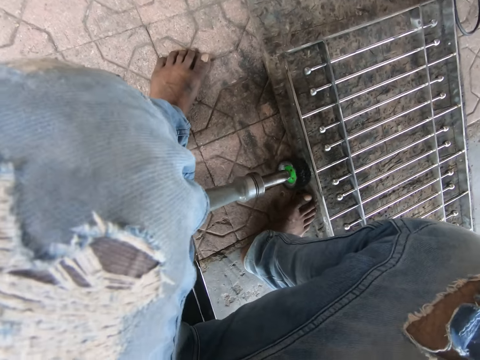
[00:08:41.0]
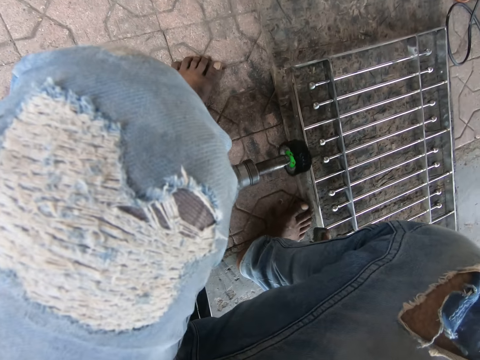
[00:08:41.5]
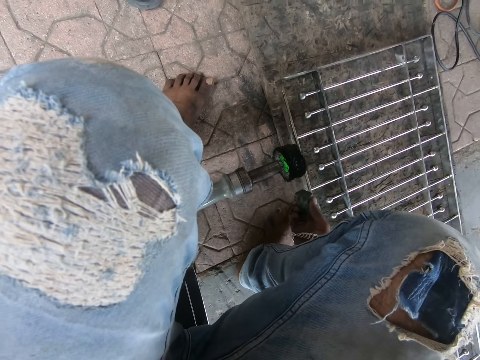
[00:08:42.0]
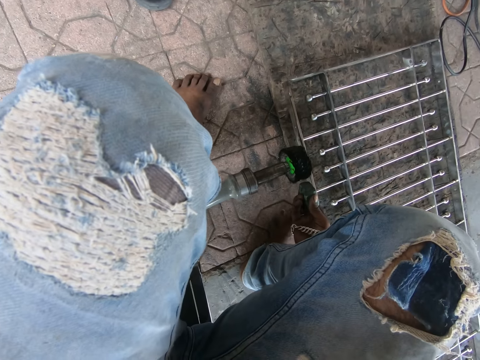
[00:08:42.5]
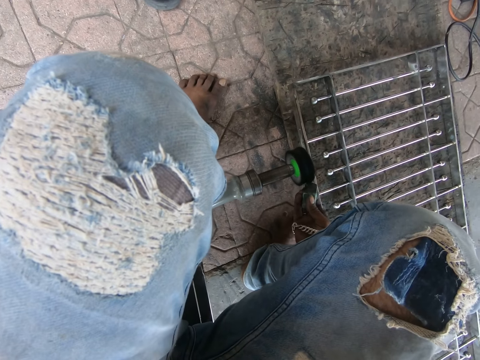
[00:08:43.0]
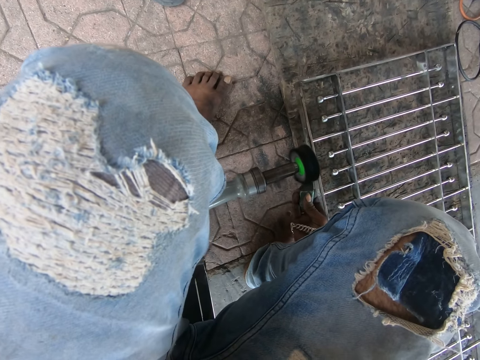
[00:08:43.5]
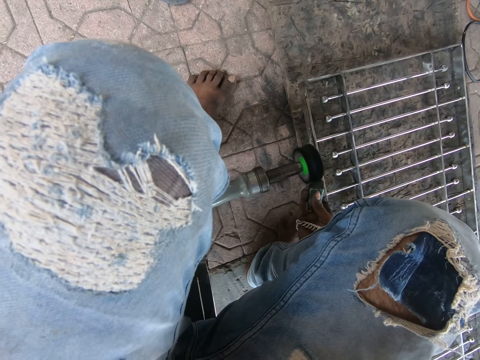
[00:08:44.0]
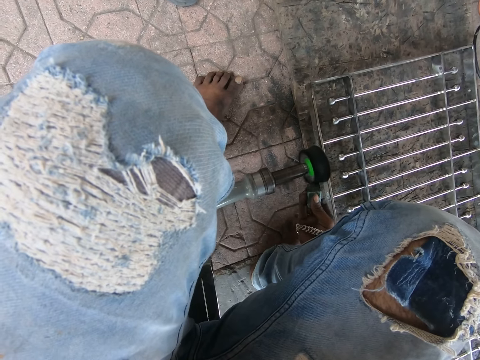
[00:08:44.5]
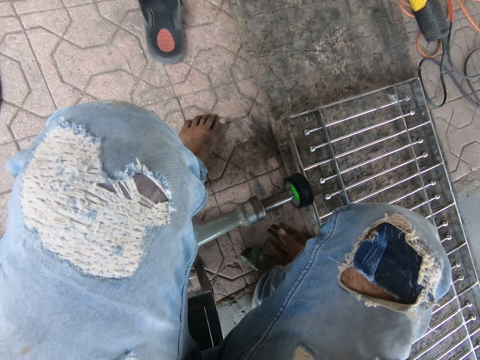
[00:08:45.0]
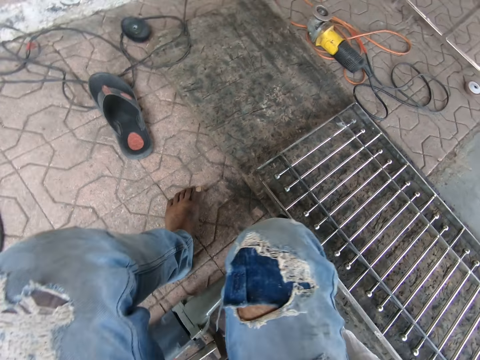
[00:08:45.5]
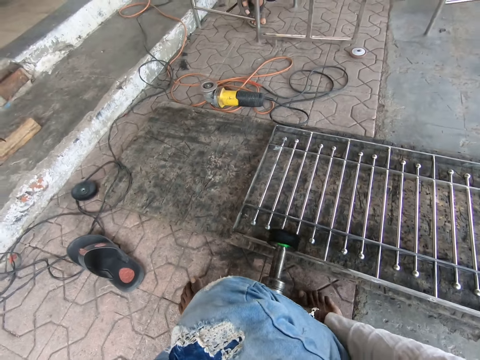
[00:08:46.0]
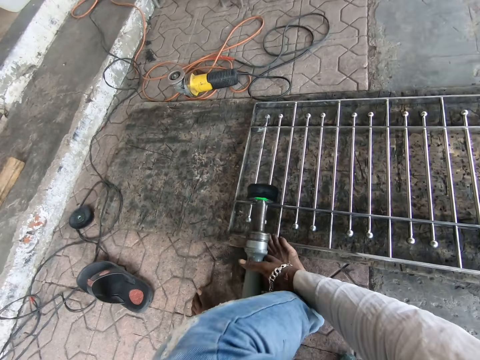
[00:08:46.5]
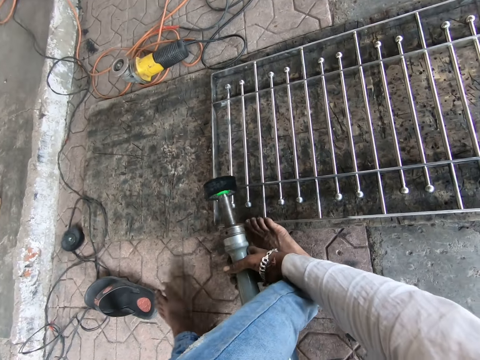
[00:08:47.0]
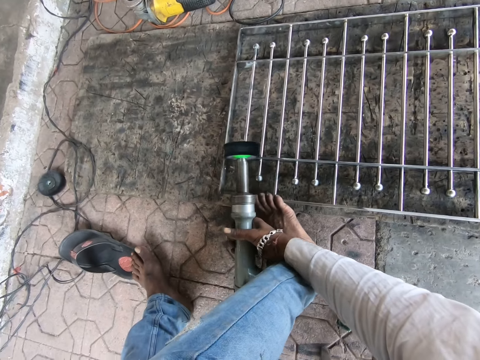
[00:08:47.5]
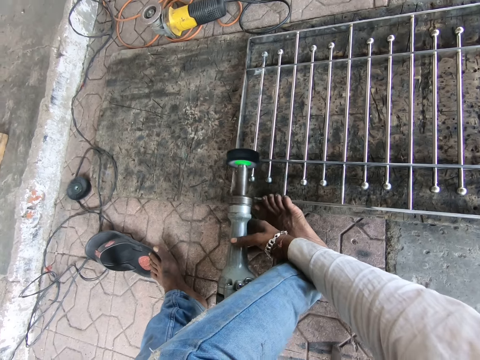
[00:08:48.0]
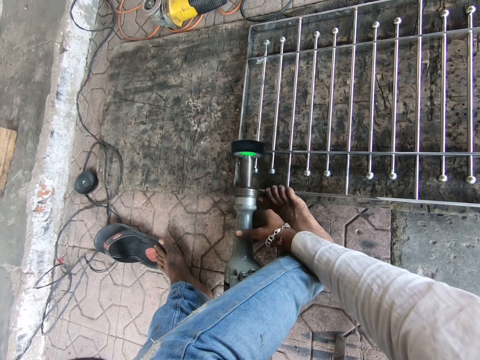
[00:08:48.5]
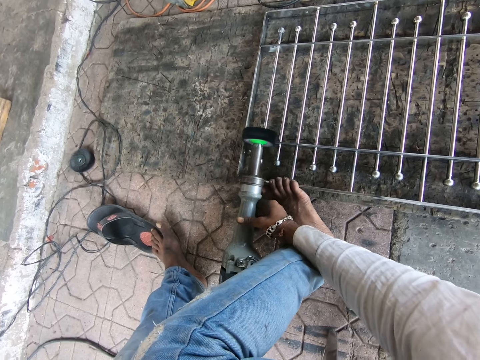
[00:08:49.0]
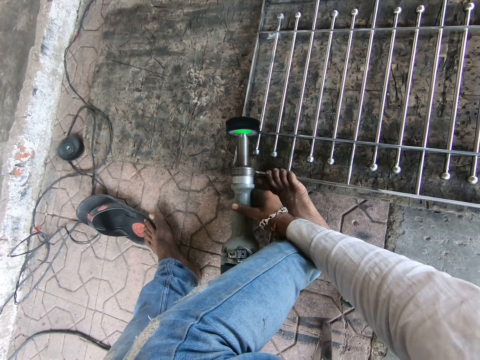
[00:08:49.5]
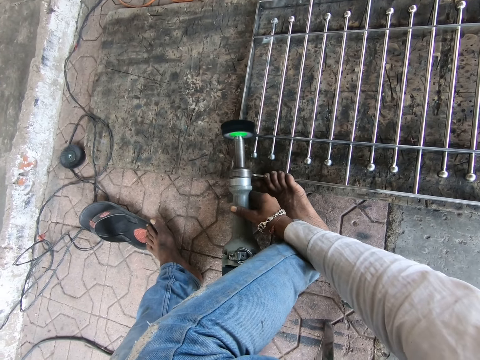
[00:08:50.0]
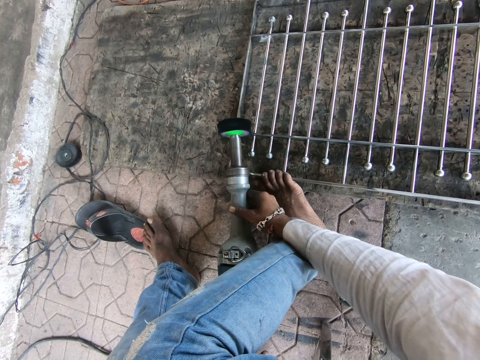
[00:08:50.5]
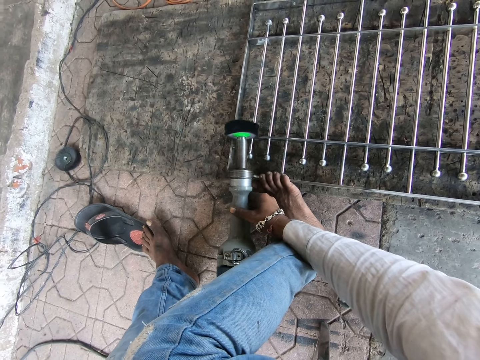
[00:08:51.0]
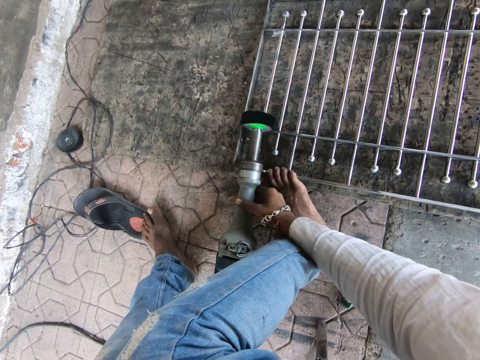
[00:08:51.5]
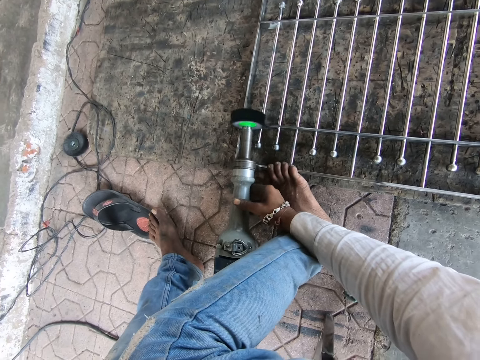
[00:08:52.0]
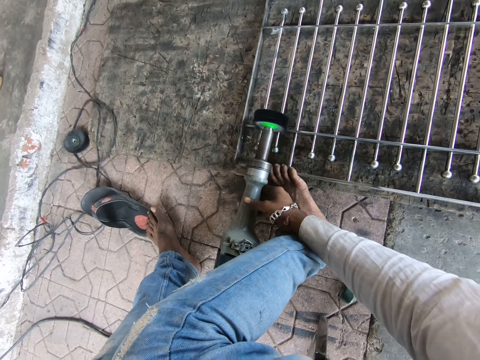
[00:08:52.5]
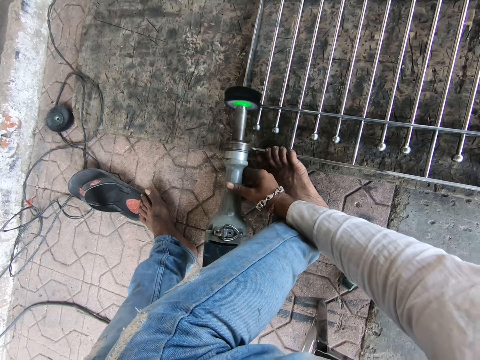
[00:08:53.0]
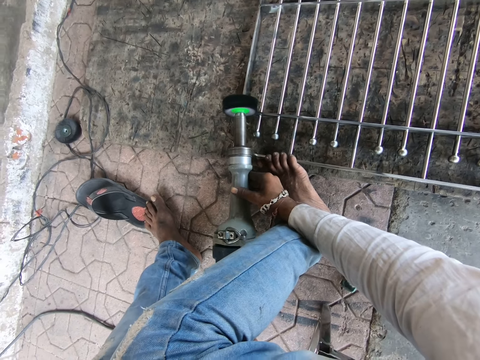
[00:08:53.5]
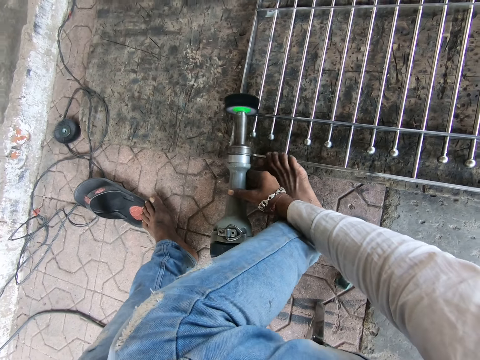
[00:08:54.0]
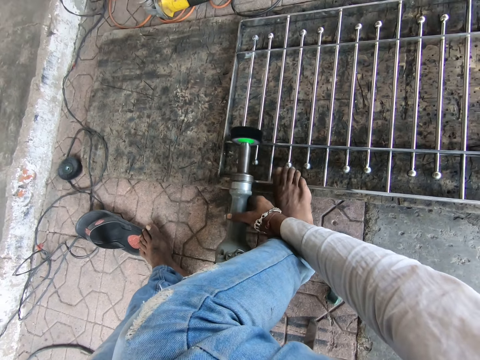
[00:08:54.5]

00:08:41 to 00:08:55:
The camera wearer takes something. He puts something on the polisher. He polishes the pan on the angle grinder with his right hand. He drops the pan in his right hand on the ground. He holds the polisher with both hands. He carries the angle grinder with his hands. He polishes metal. He polishes the burglarproof on the wooden platform with the angle grinder in his hands.

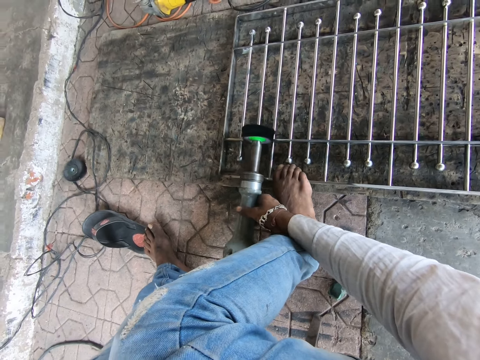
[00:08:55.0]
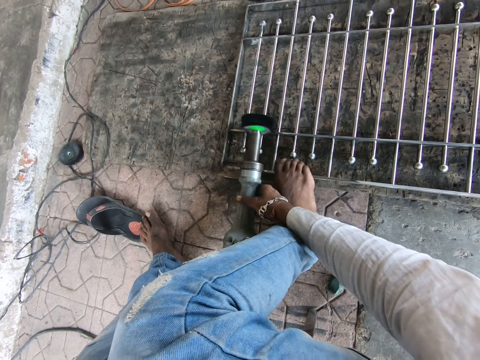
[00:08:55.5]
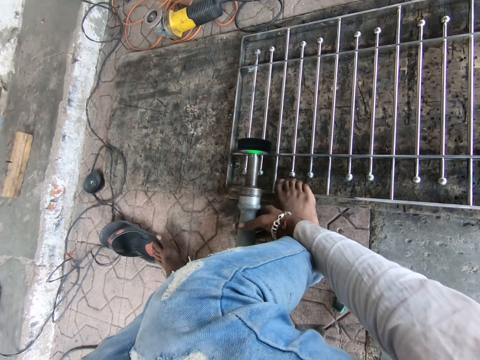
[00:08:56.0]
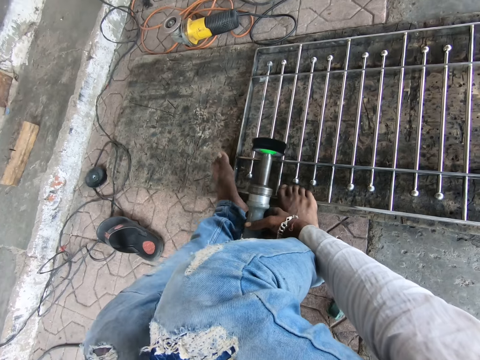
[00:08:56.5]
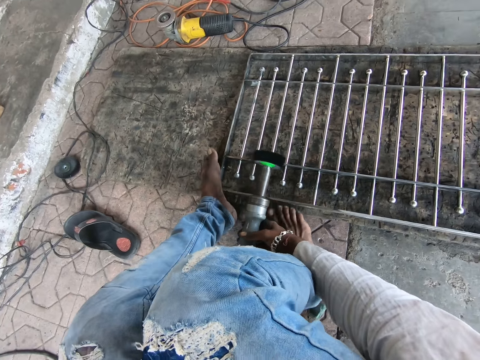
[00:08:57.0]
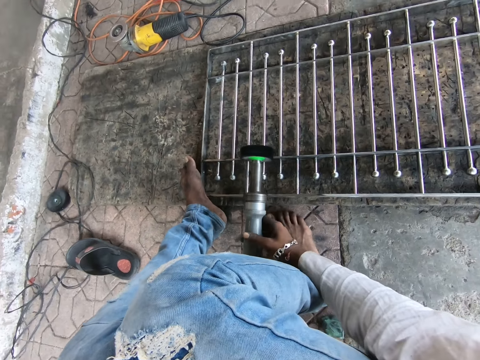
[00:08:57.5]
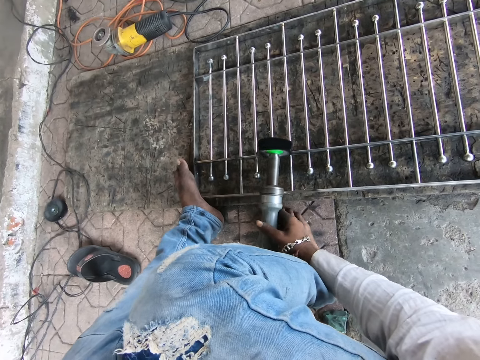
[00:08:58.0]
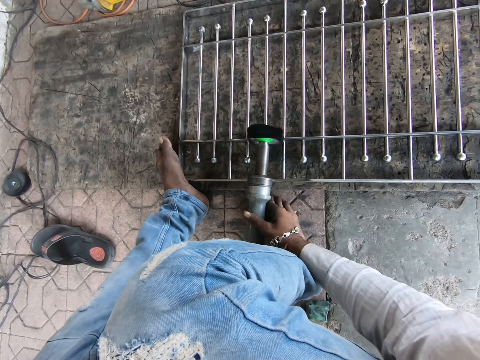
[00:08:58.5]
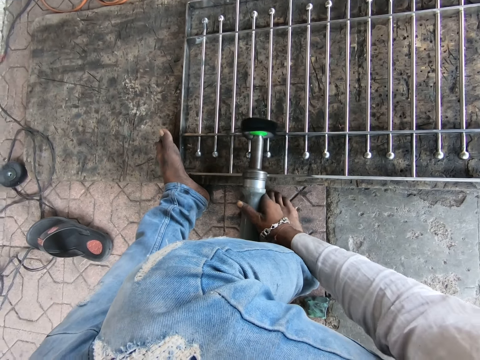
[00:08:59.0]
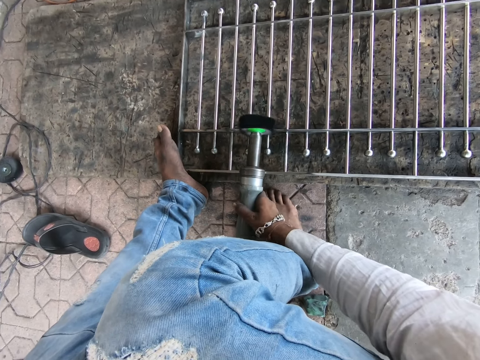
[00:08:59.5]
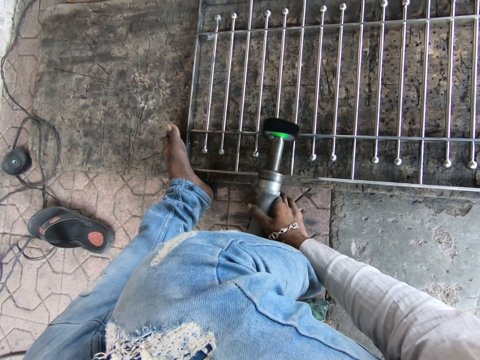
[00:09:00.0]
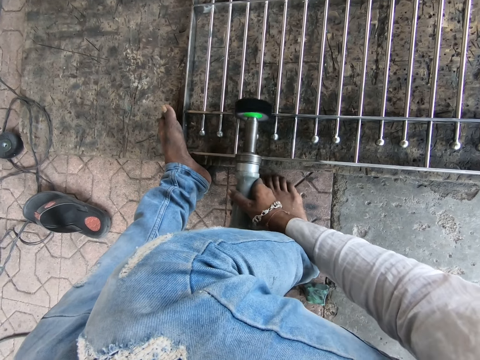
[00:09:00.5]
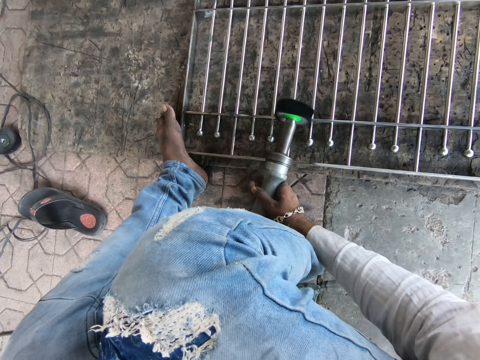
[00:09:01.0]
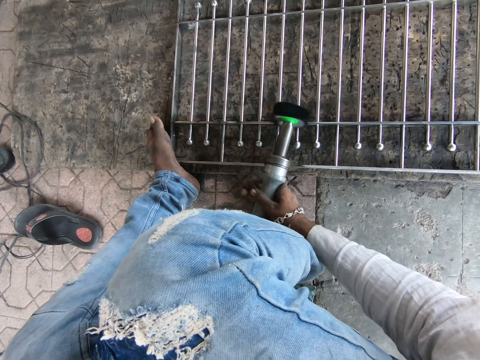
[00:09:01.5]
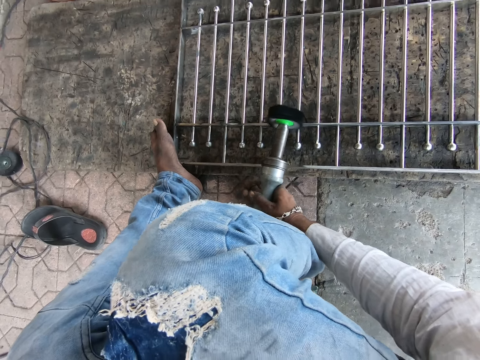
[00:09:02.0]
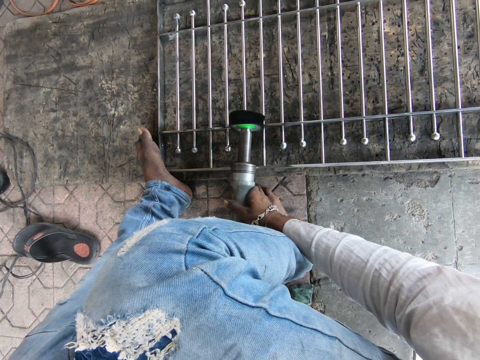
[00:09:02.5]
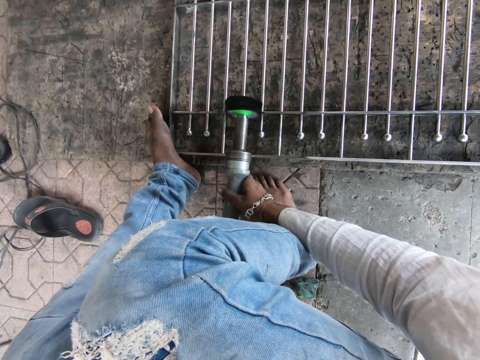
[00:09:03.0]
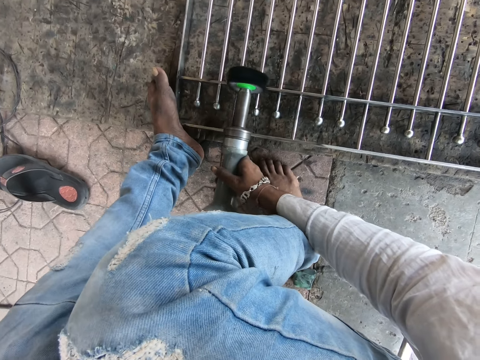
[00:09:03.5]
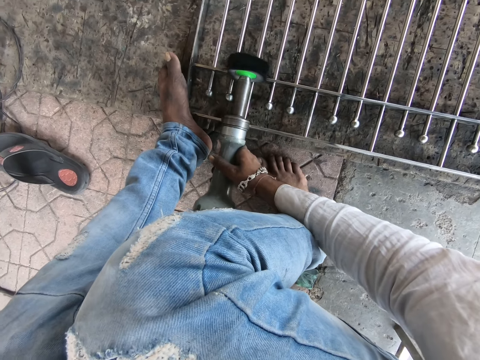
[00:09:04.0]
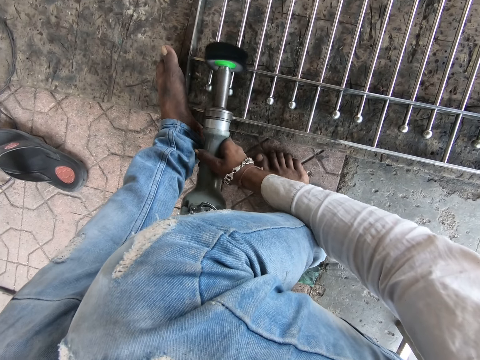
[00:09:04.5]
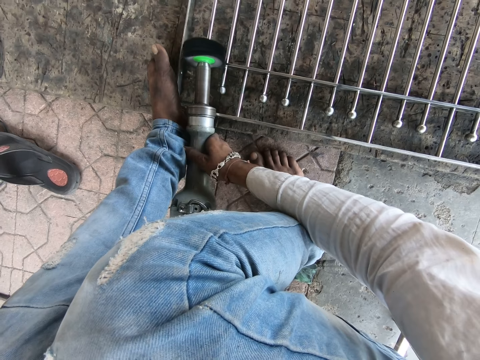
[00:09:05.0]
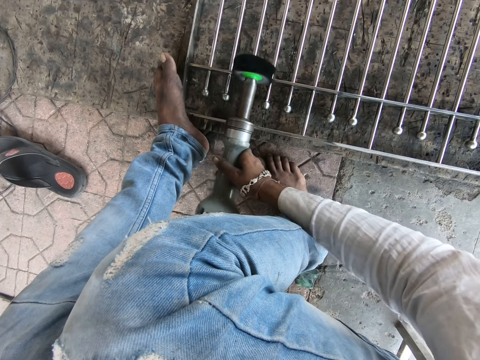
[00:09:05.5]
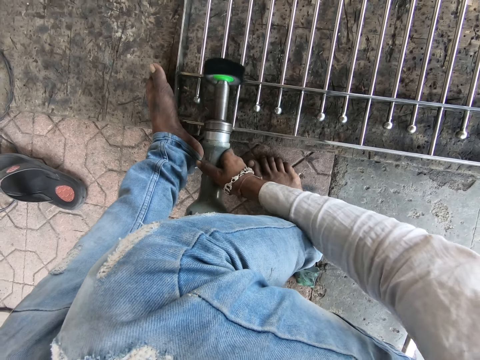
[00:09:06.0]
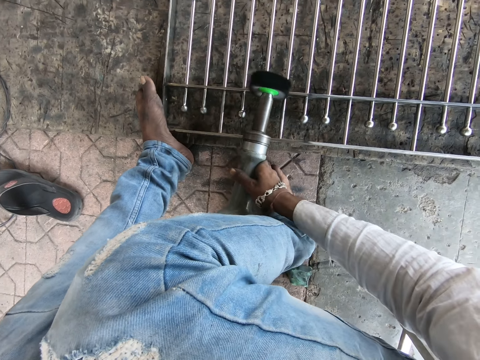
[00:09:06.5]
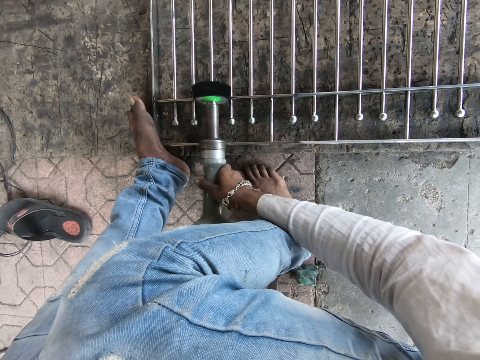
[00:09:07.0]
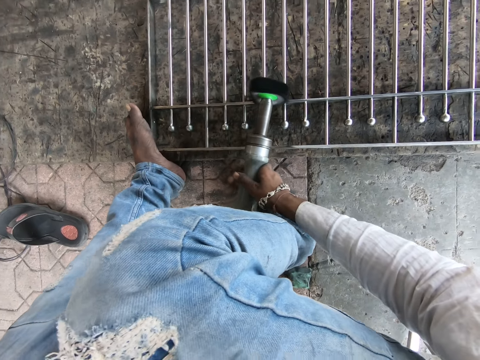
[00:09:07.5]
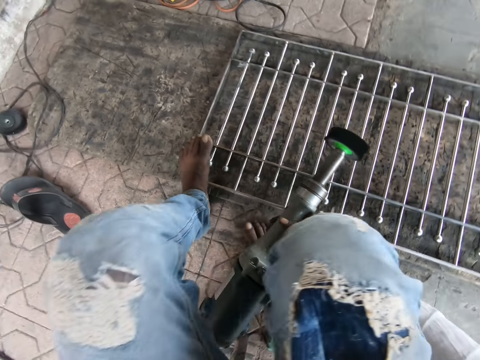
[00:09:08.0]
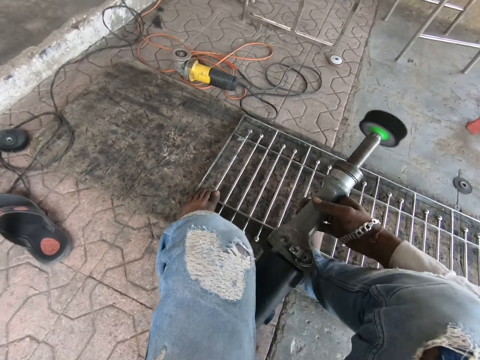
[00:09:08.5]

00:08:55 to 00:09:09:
The camera wearer moves a leg. They polish metal.
